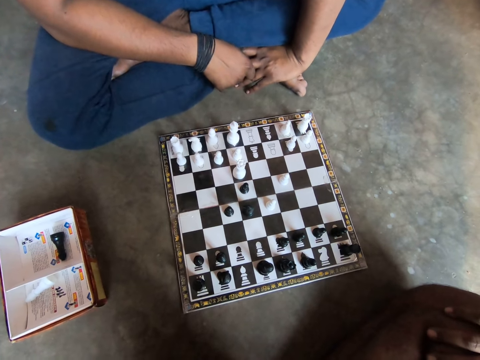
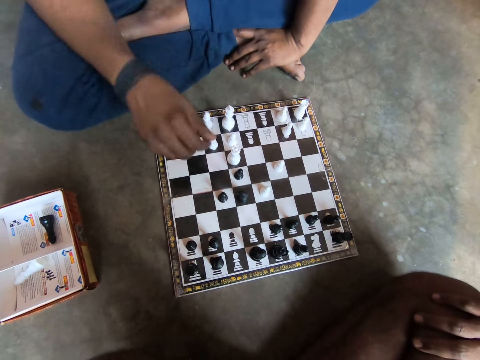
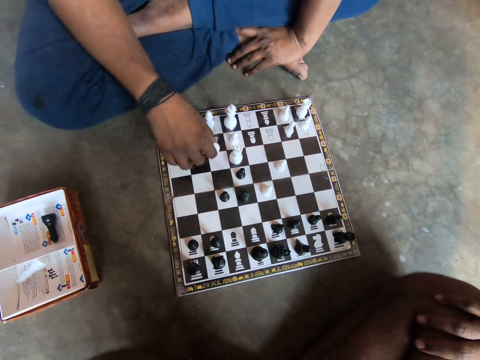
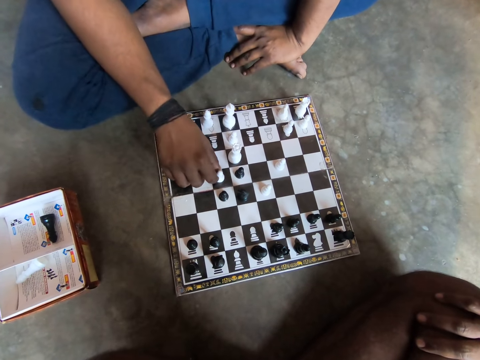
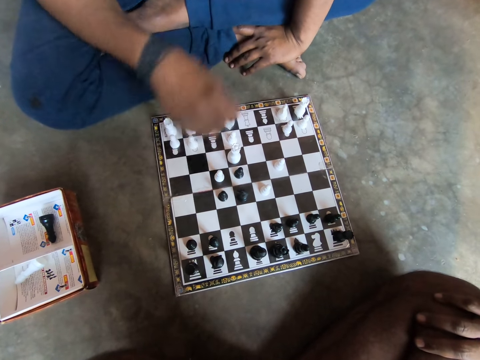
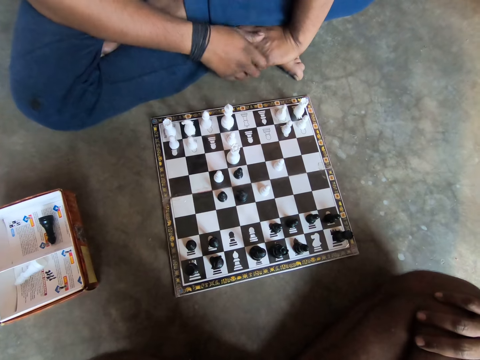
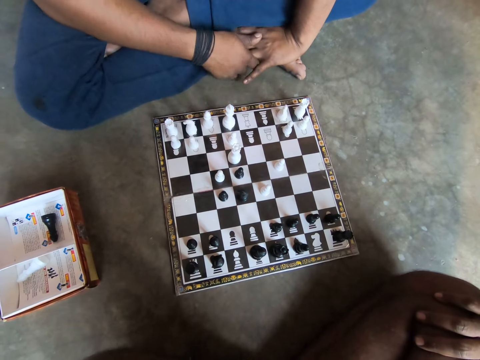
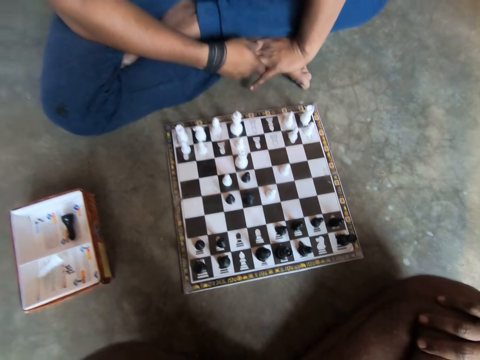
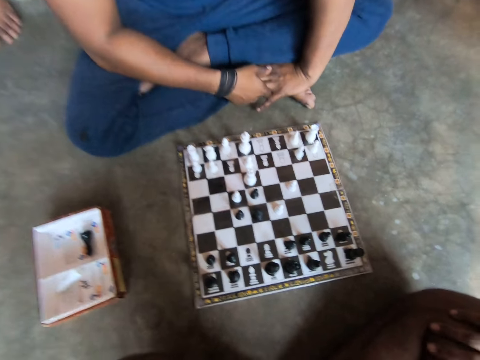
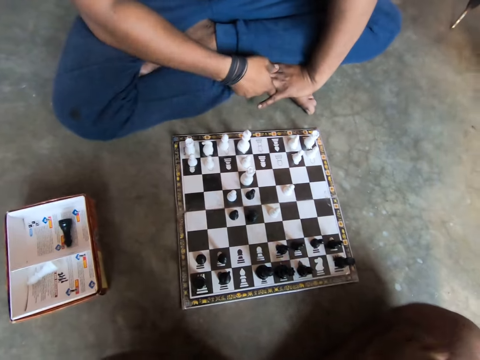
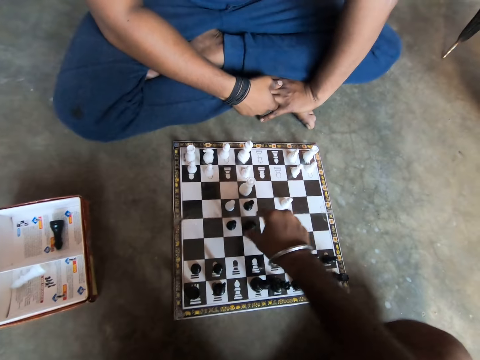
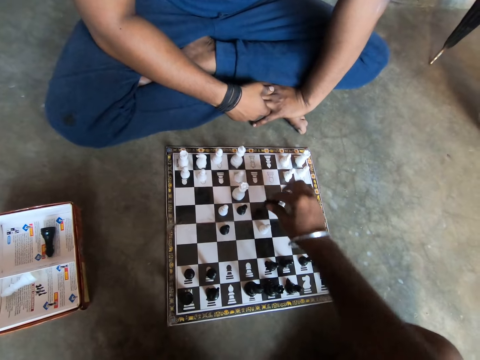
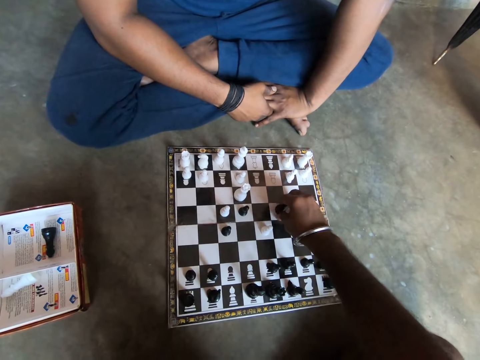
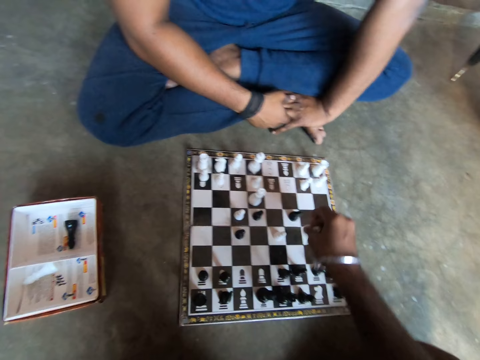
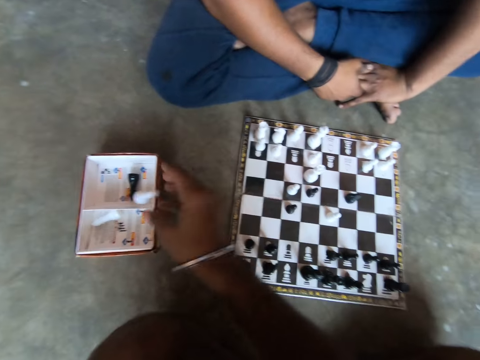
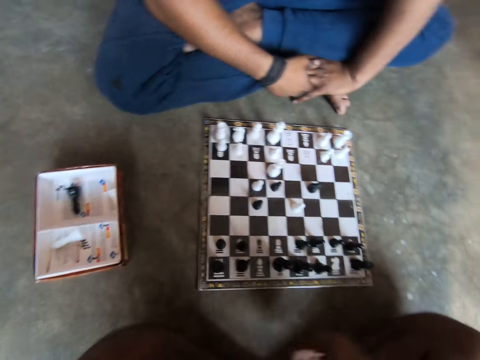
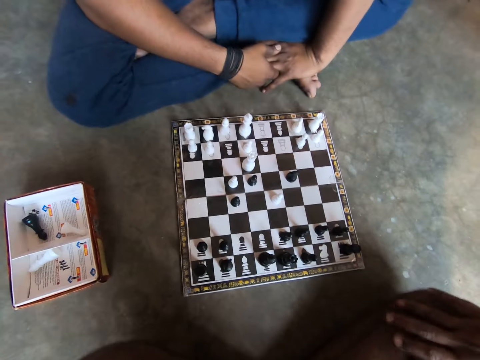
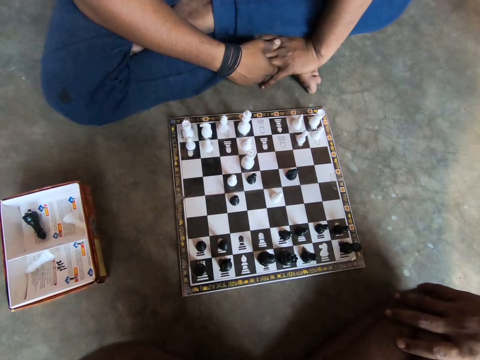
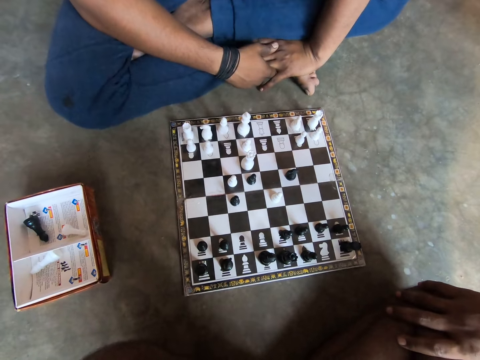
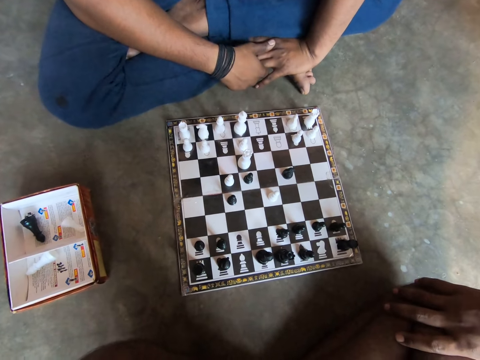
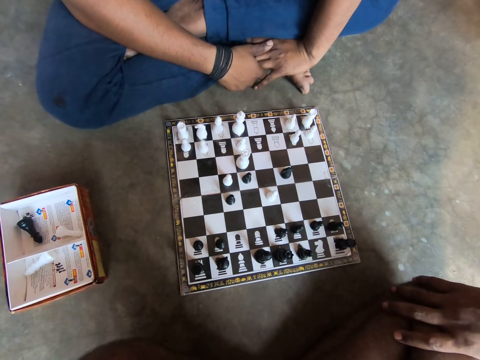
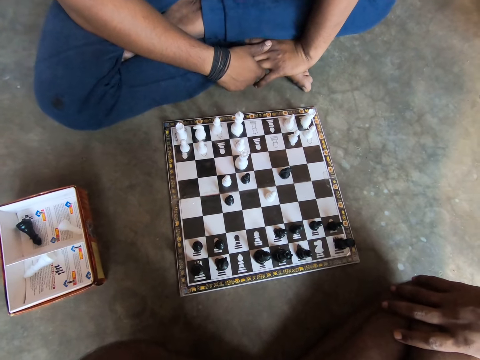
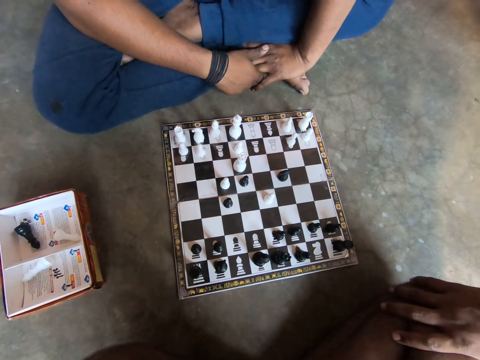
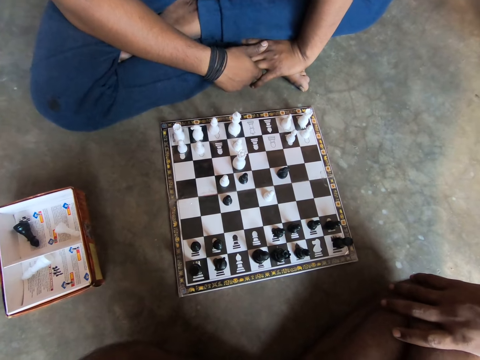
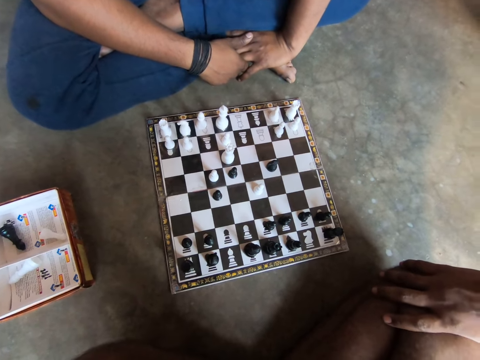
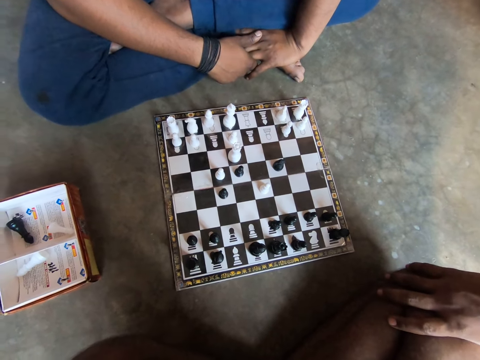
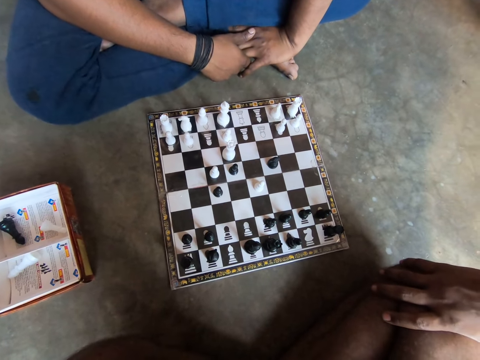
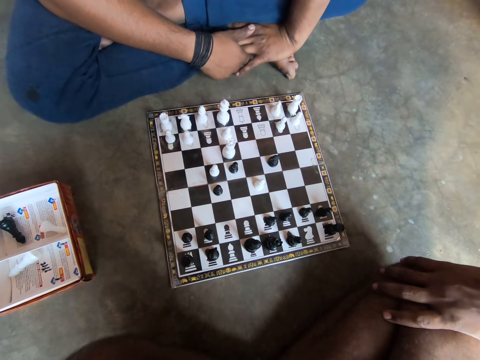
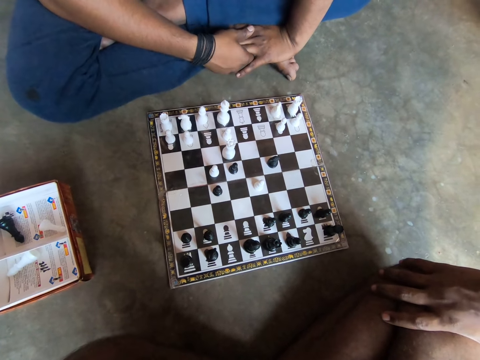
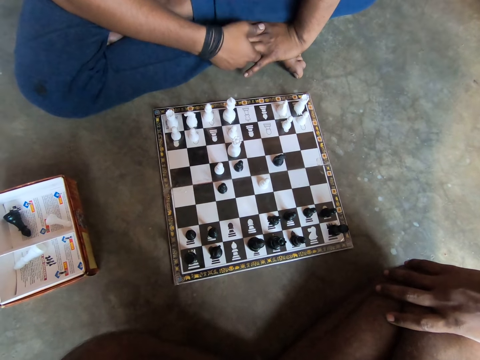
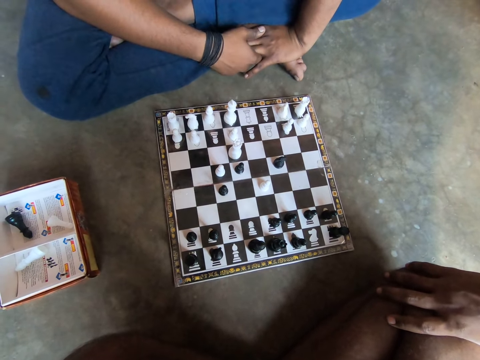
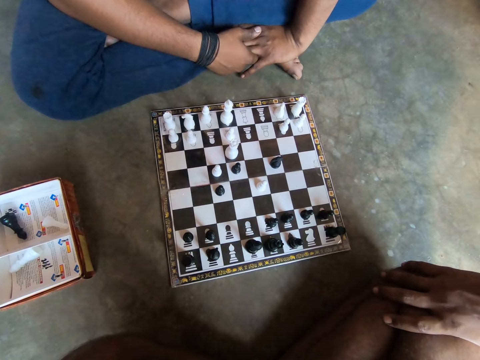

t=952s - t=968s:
A man picks up the chess piece. The man plays a white chess piece on the chess board with his right hand and moves the chess piece. The camera wearer picks a black chess piece on the chessboard with his left hand. He moves the chess piece. He swaps a white chess piece for a black chess piece on the chessboard with his right hand. He puts the chess piece on the chess board. He throws a white chess piece in a carton on the floor. He puts the chess piece in the carton. The man talks to the camera wearer. The camera wearer talks to the man.

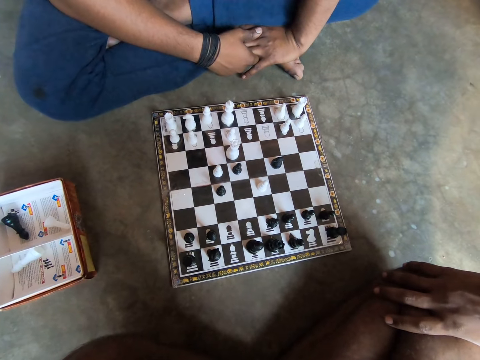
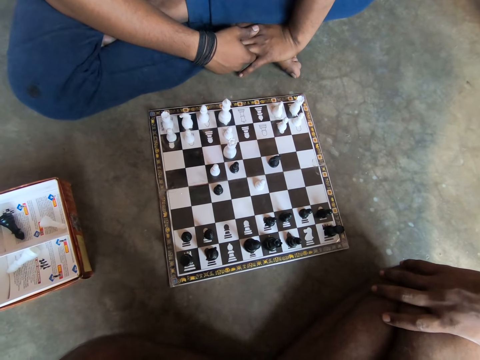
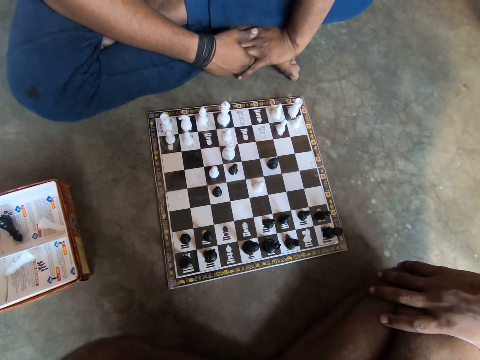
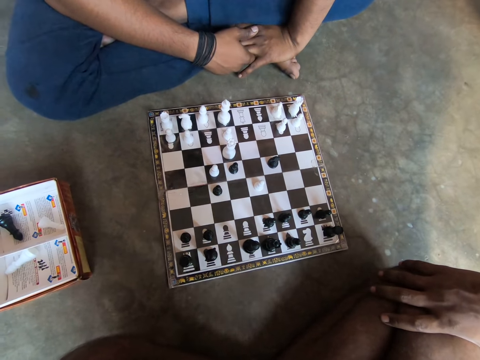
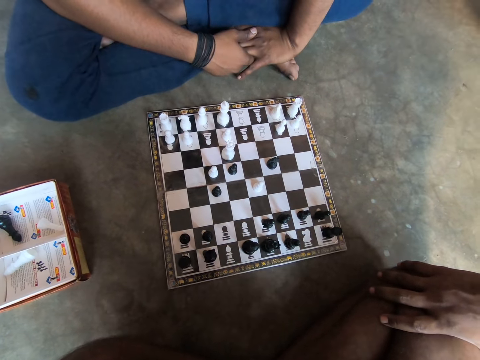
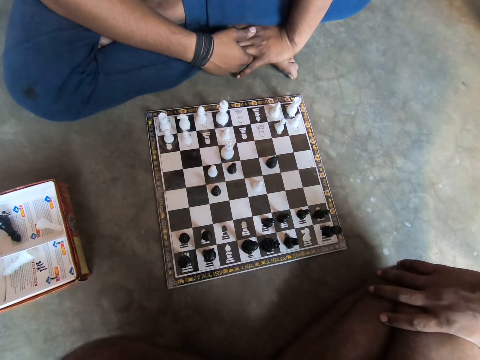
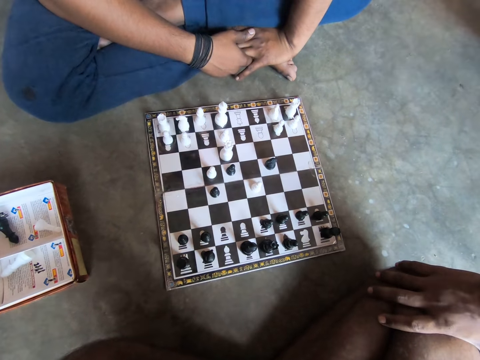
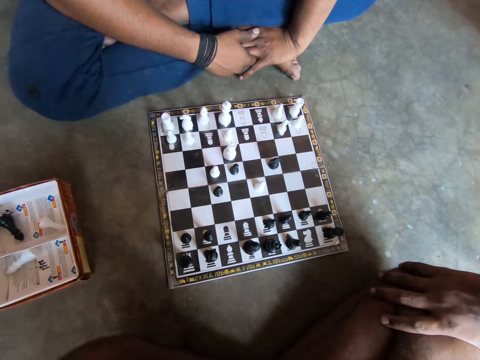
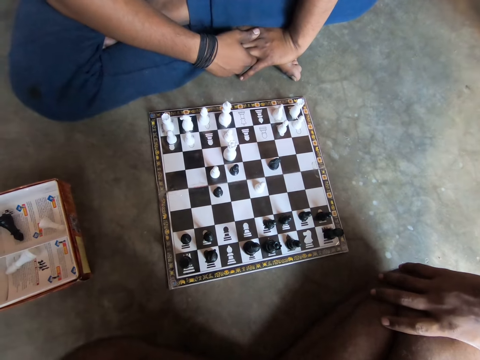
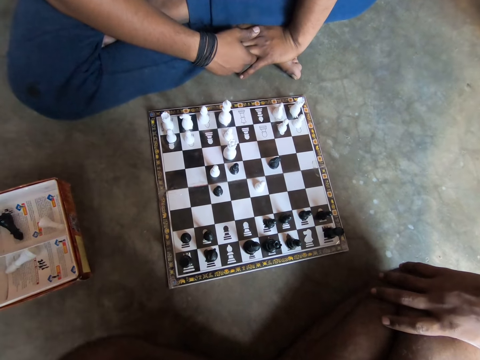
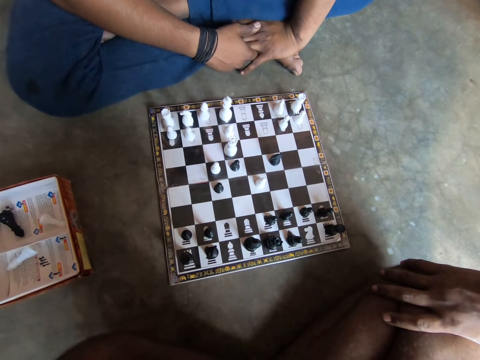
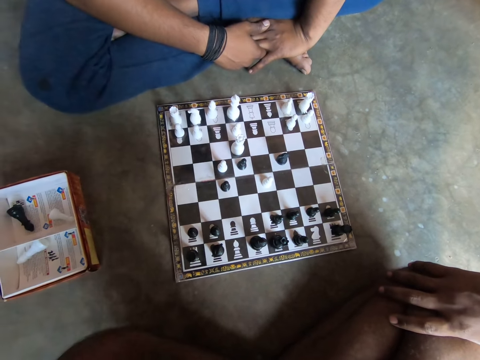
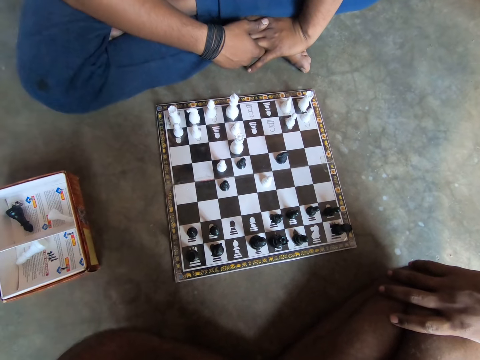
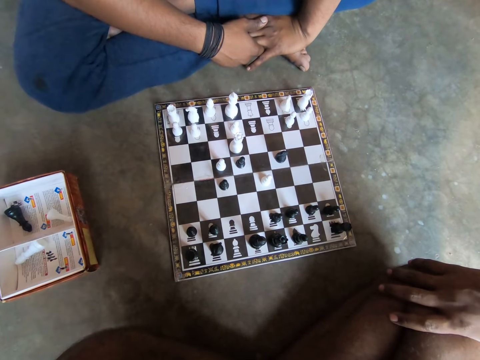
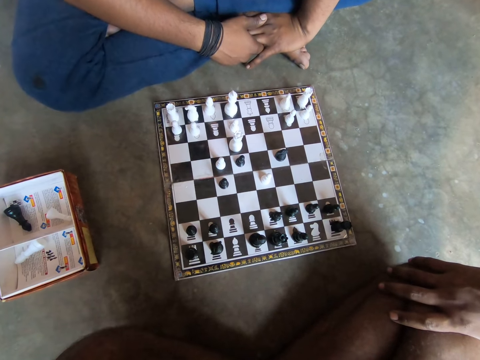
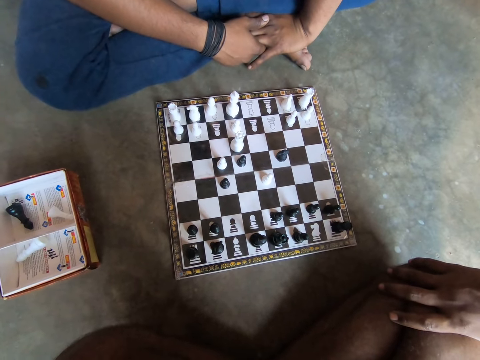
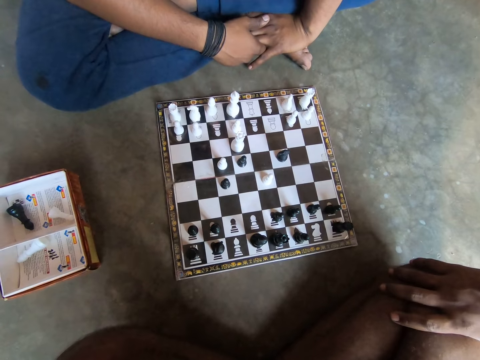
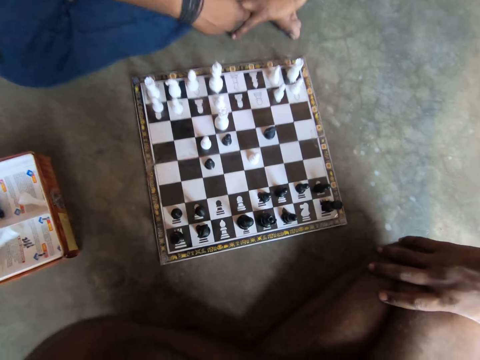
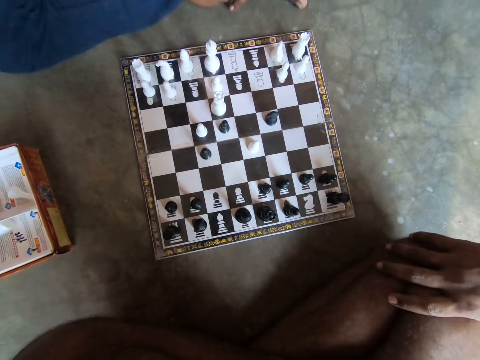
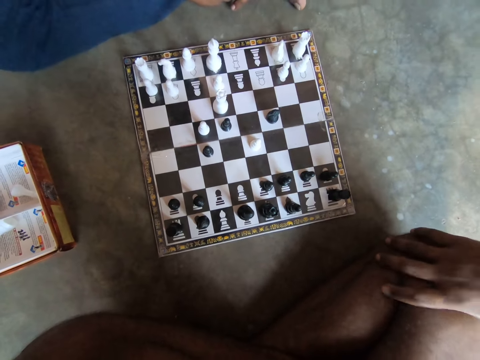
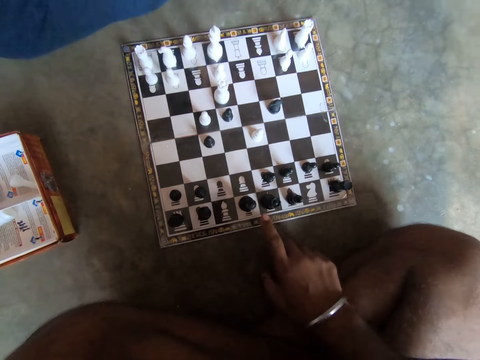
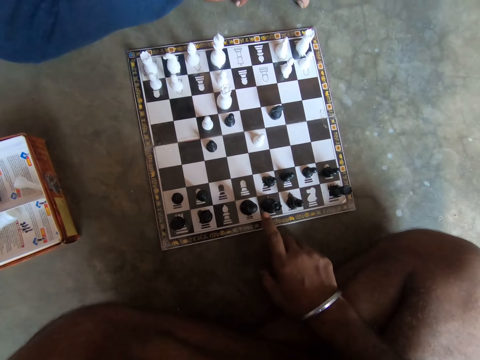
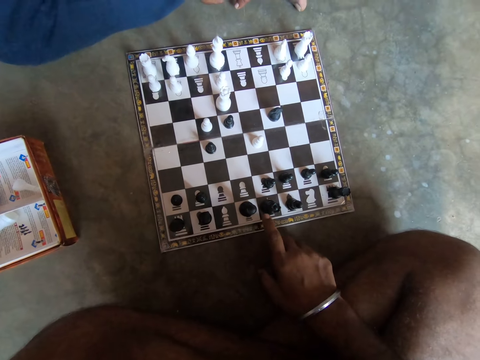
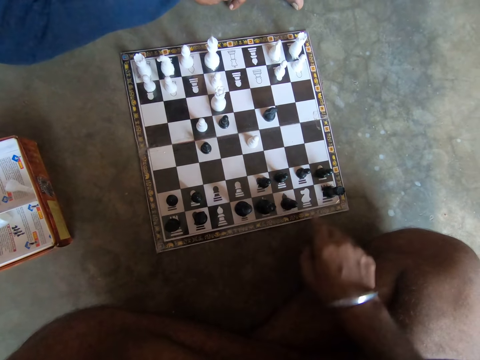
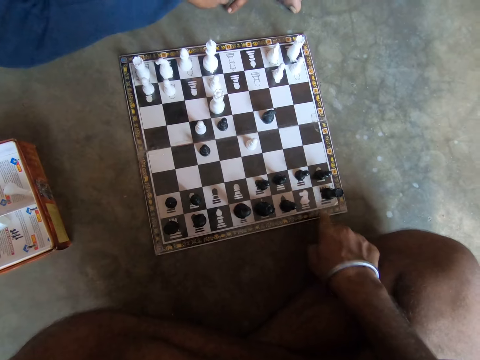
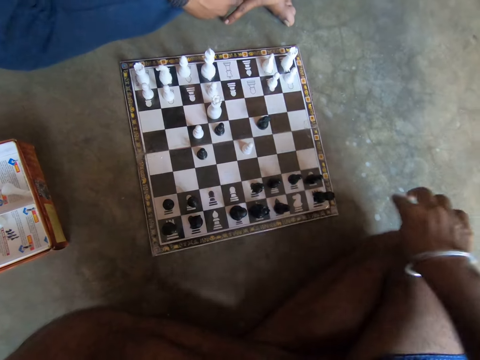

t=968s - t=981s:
The camera wearer looks at the chessboard. He touches the chessboard with a finger of his right hand. He points at the chess piece.
